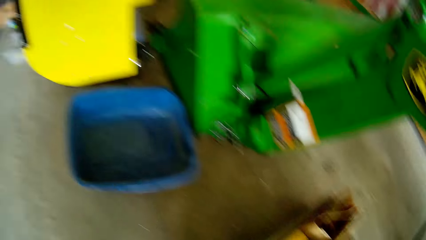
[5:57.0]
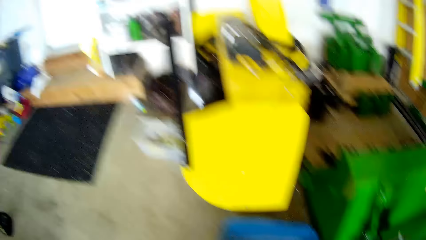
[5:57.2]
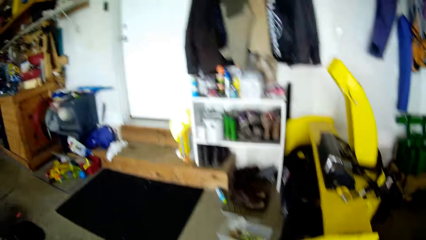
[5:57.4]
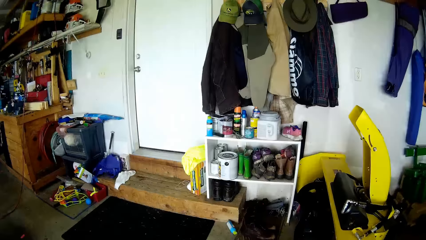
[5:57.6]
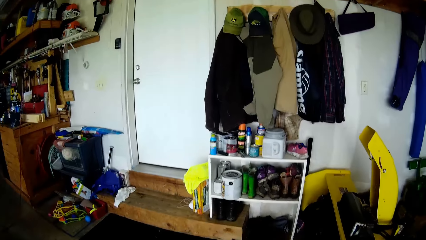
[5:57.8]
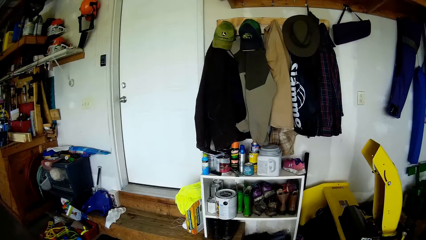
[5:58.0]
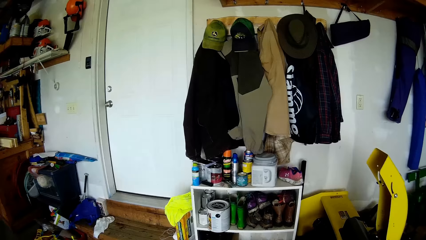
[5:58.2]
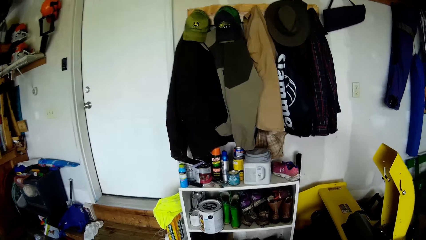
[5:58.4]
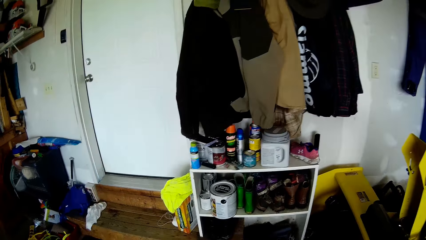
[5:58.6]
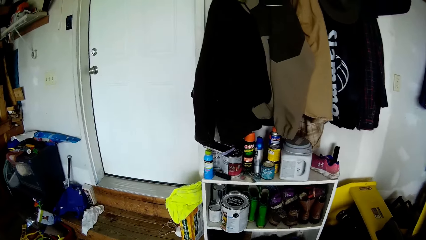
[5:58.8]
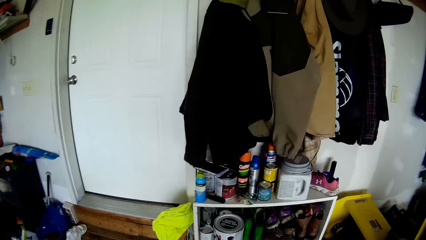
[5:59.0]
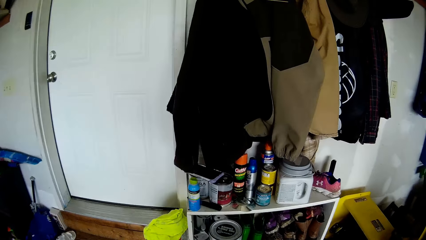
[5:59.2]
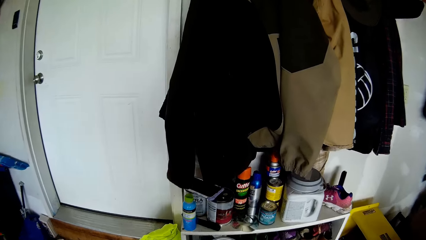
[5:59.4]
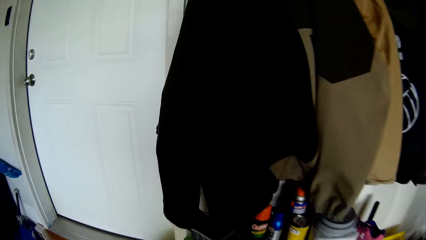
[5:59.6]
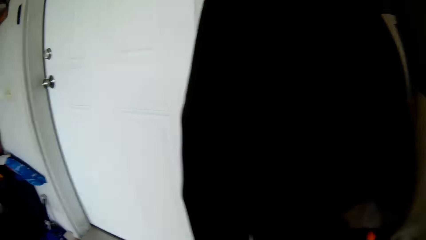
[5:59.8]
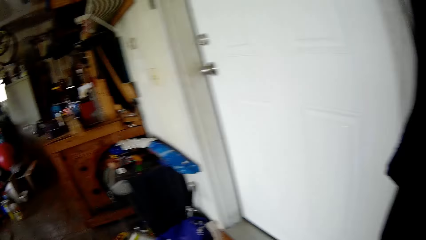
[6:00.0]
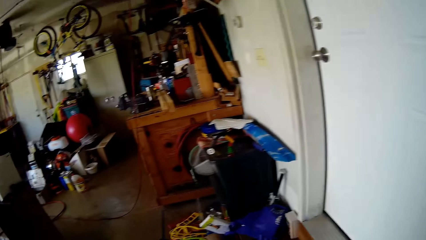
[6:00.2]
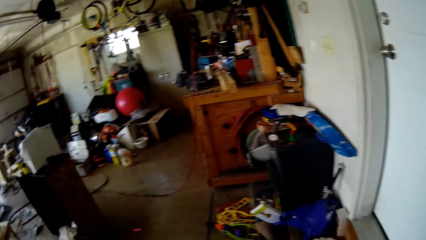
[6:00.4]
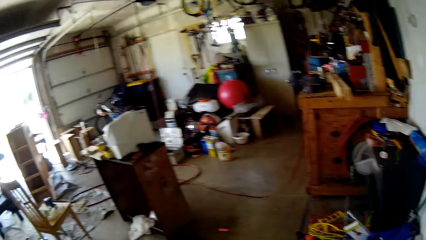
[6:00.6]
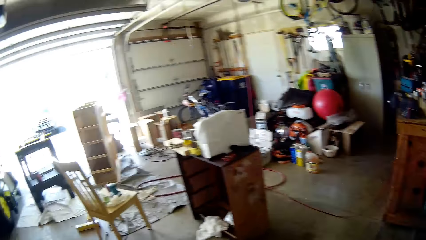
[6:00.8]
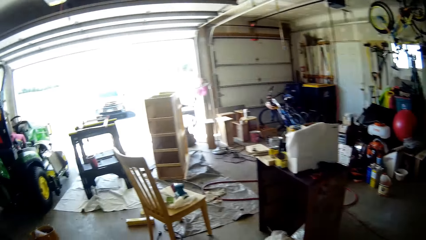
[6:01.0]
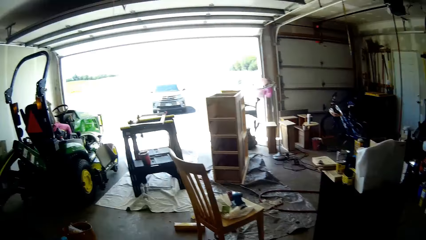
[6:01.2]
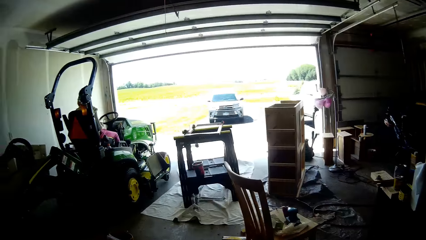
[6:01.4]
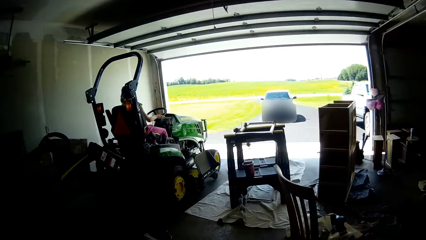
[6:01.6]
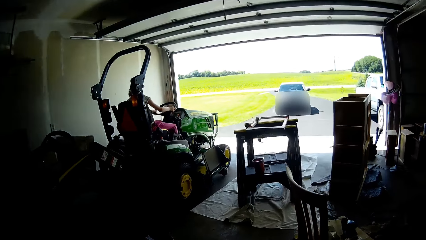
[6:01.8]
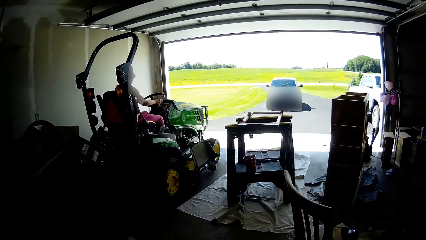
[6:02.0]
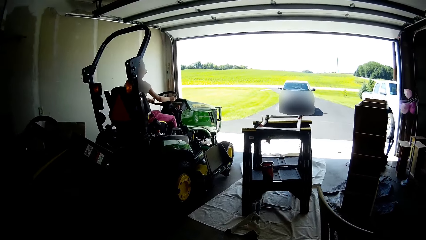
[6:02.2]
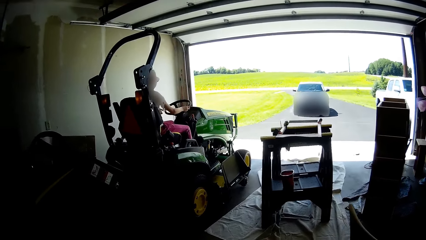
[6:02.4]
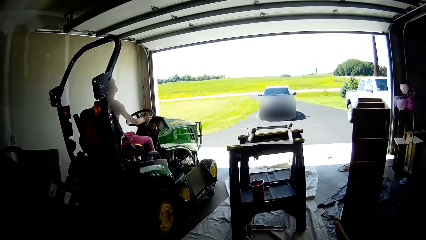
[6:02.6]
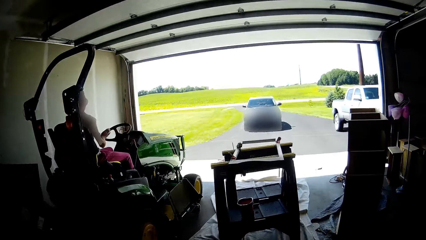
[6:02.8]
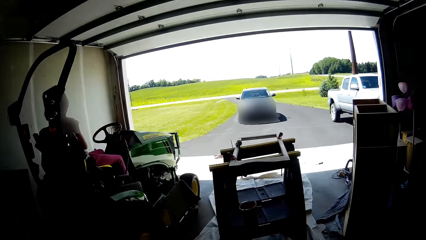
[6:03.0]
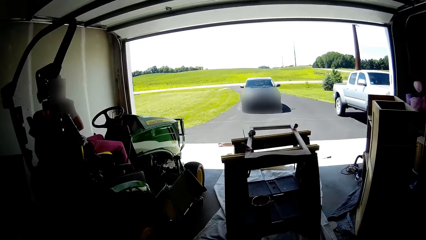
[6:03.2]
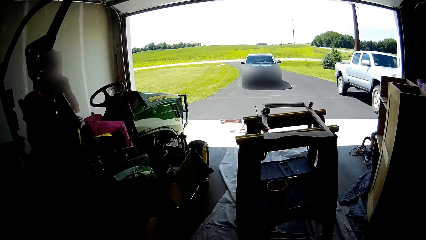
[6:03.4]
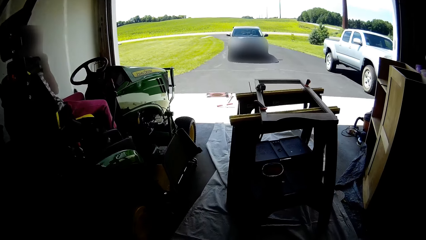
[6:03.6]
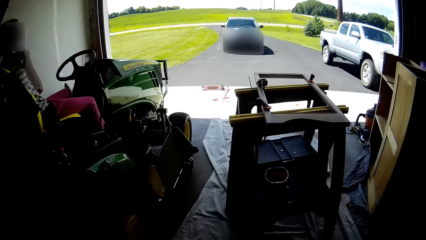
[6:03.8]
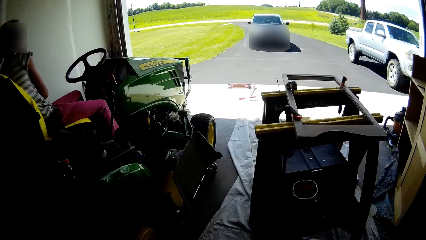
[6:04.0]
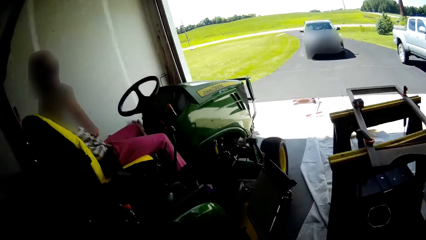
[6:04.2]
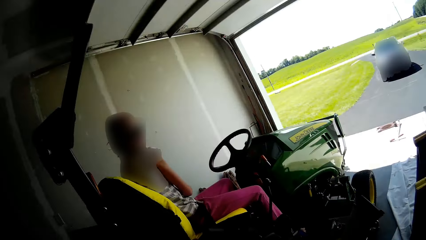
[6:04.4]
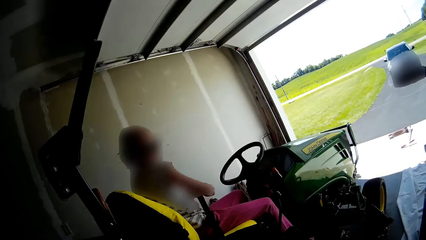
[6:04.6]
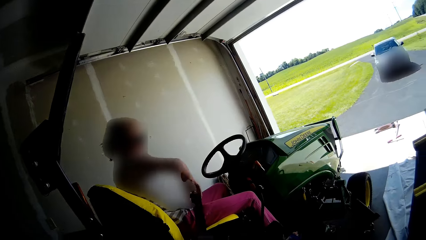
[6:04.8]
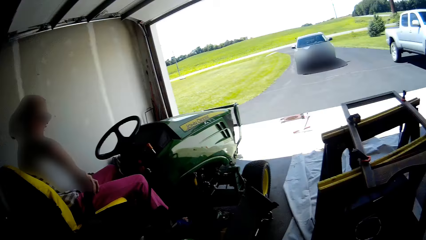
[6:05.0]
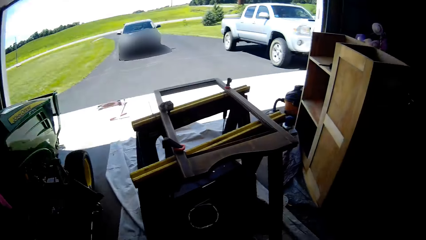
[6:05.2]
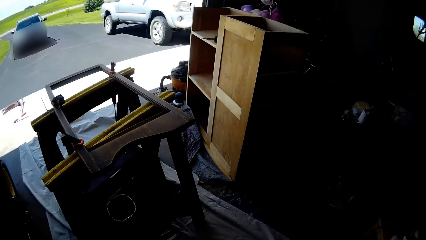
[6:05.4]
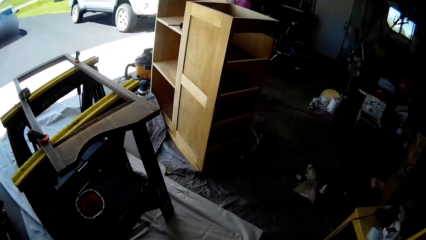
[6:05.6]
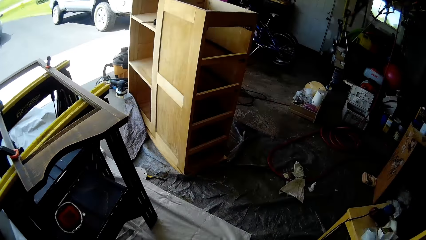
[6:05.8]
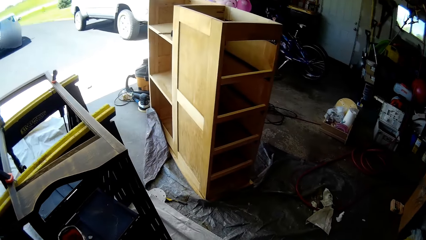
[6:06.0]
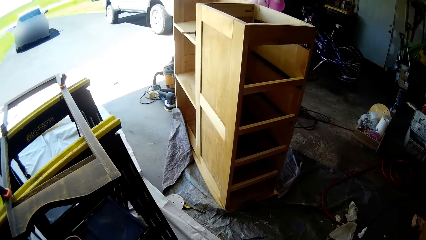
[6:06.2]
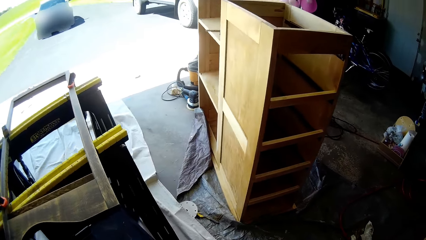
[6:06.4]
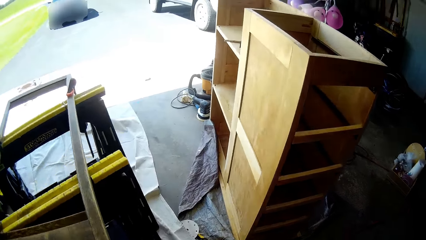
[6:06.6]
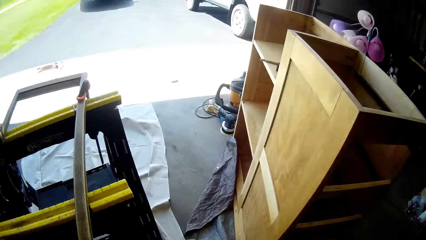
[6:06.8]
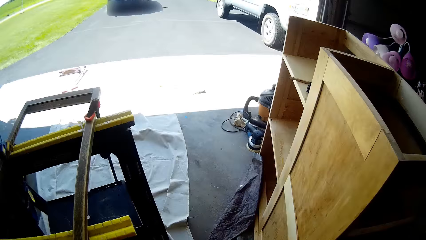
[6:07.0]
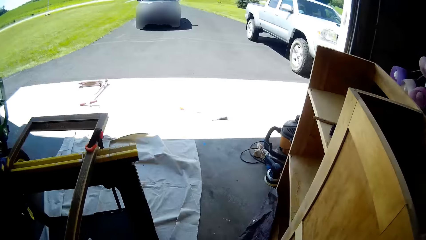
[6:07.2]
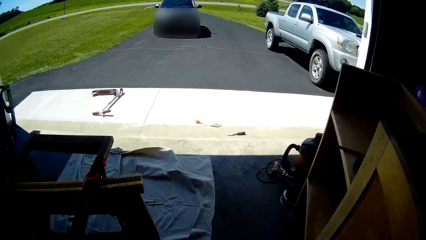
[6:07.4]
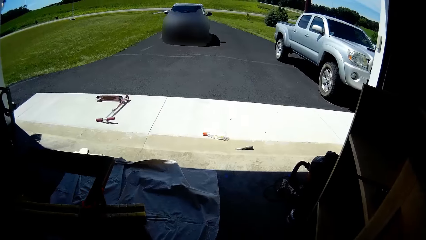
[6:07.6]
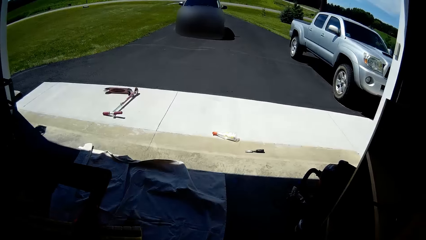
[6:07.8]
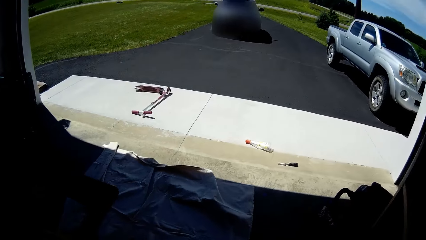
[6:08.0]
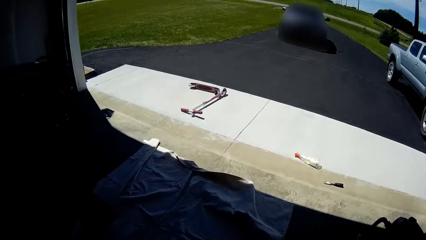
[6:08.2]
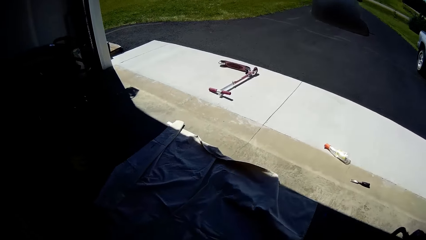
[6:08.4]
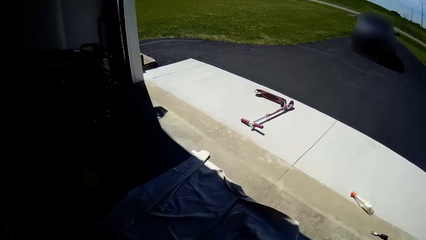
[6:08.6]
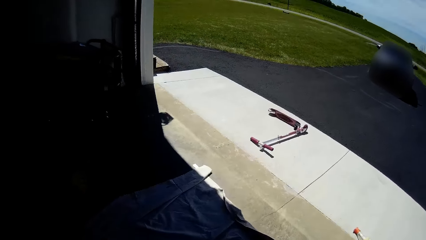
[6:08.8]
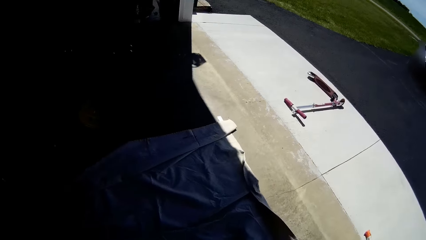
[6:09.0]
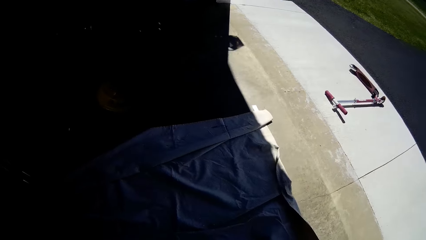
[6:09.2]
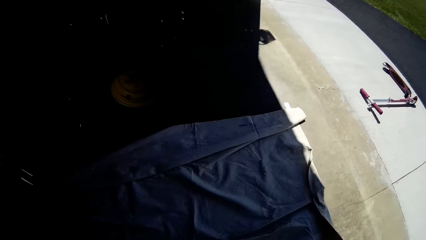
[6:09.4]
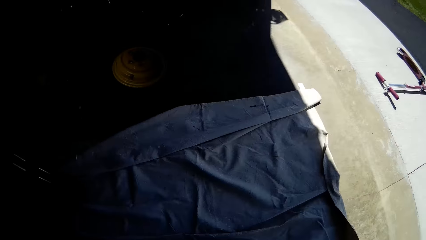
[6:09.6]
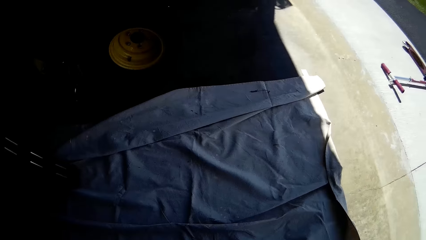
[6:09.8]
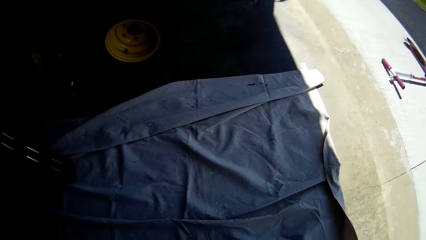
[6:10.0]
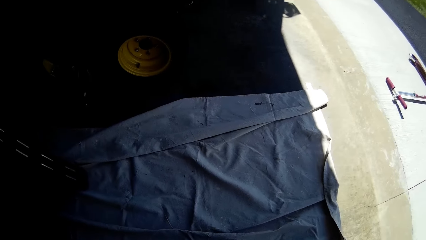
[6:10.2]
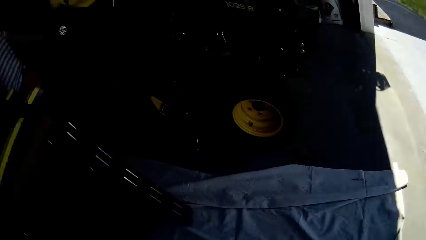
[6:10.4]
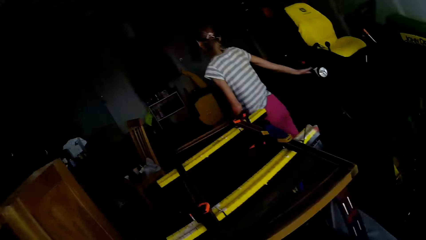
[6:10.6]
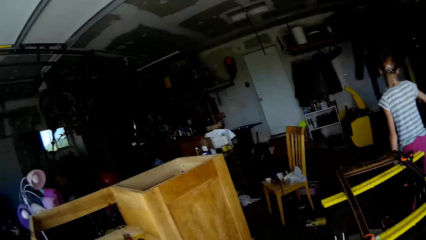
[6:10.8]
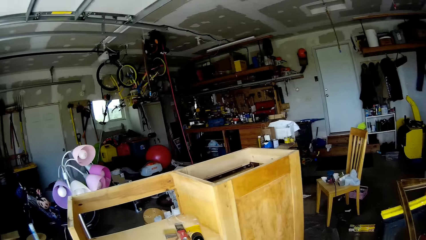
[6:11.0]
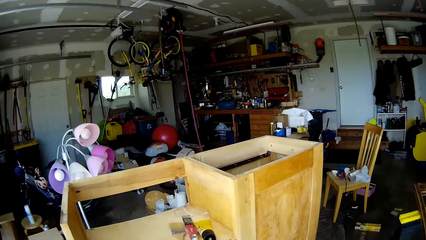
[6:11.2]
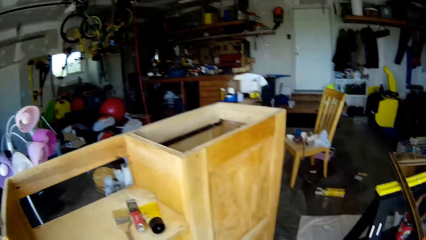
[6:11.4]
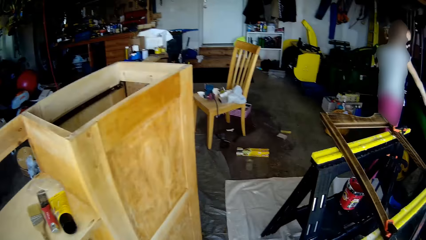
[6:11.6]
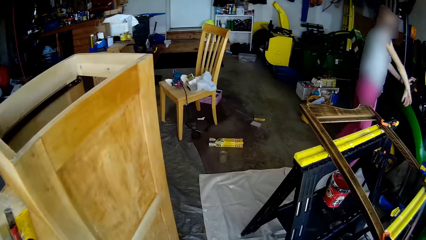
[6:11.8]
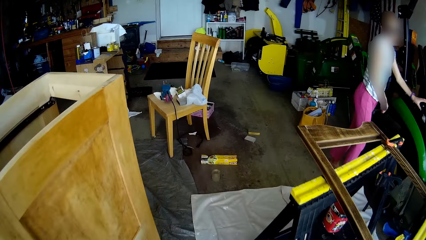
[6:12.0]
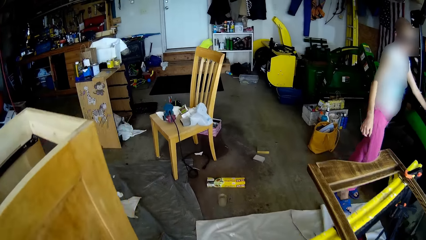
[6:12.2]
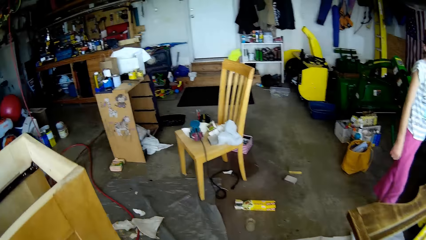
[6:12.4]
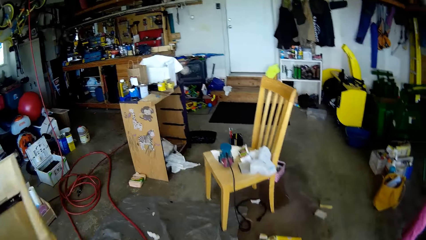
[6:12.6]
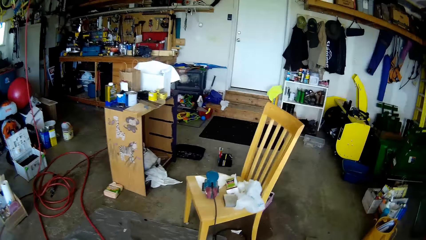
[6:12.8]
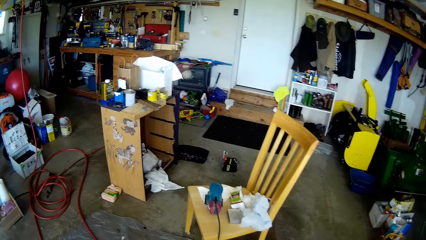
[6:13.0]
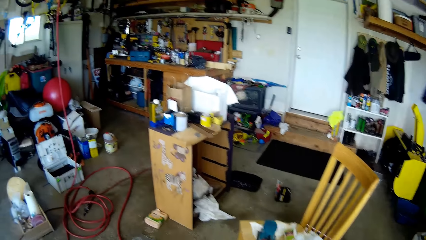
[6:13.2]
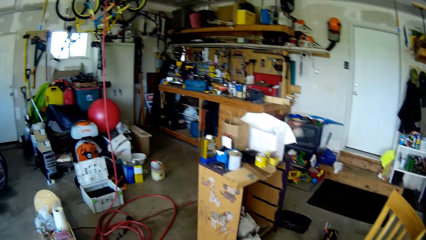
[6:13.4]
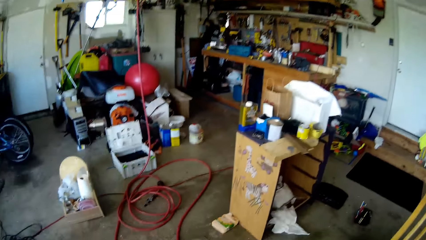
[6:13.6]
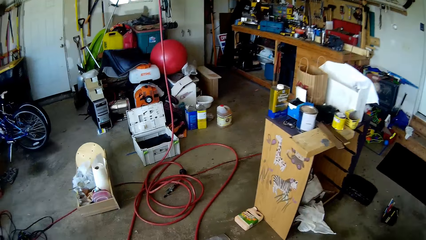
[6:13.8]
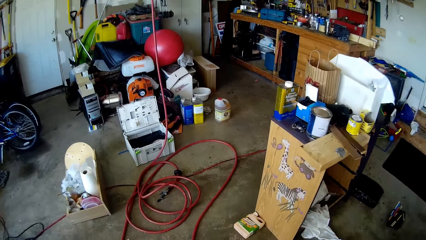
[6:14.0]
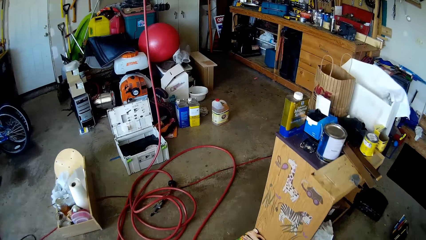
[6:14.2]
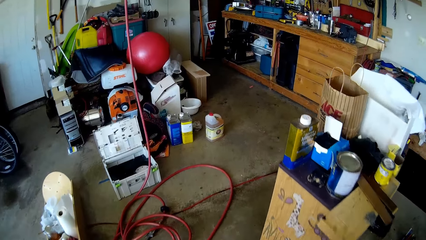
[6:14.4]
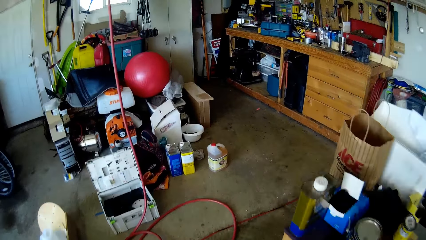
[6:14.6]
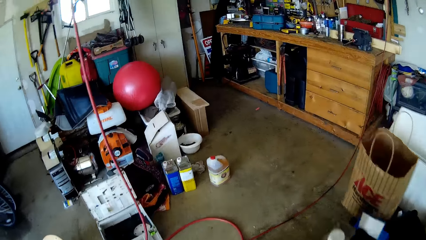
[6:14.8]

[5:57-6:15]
The camera wearer looks around. They walk towards a bench. They talk with a child. They walk around. They talk with the child. They talk with the child again. They walk around.
